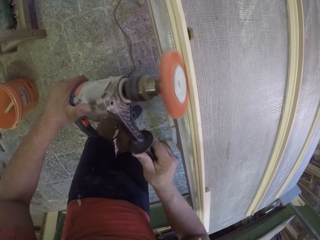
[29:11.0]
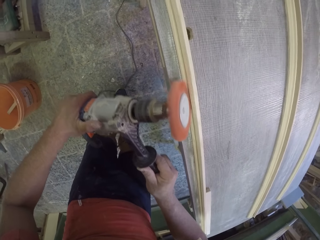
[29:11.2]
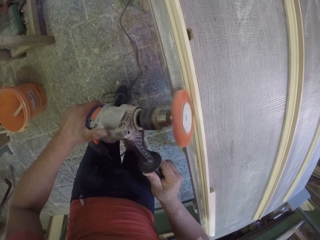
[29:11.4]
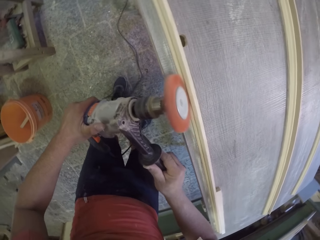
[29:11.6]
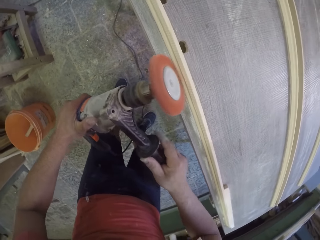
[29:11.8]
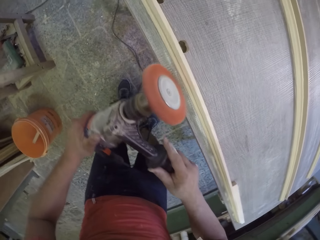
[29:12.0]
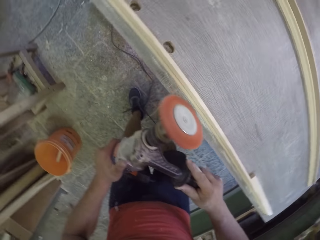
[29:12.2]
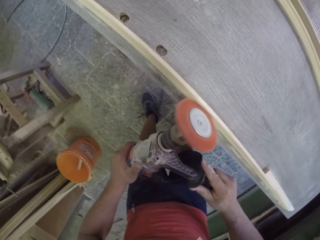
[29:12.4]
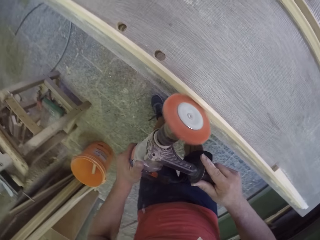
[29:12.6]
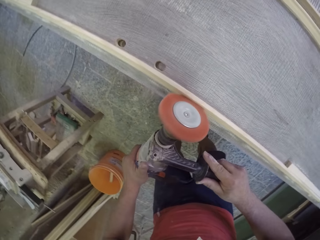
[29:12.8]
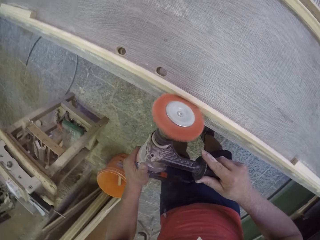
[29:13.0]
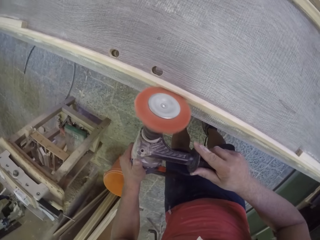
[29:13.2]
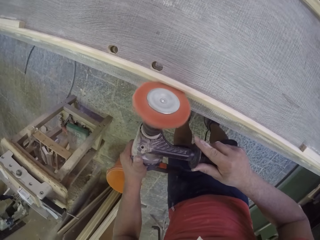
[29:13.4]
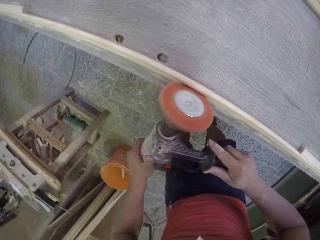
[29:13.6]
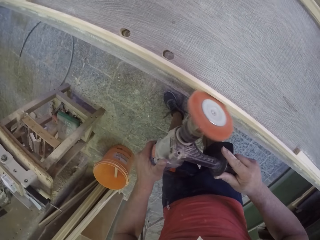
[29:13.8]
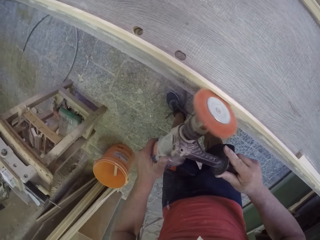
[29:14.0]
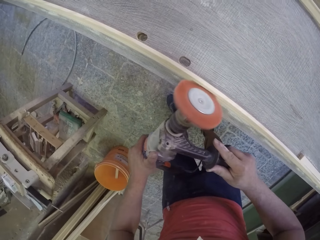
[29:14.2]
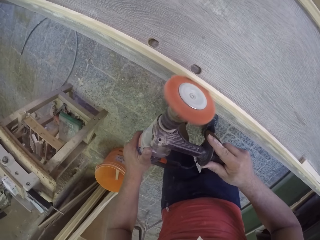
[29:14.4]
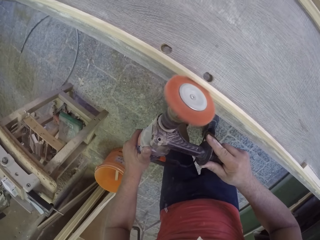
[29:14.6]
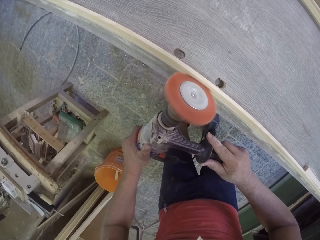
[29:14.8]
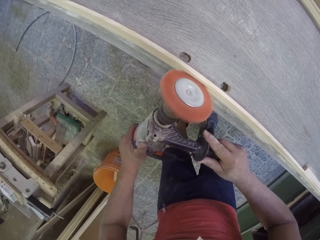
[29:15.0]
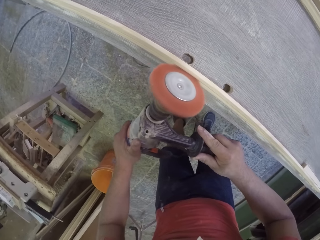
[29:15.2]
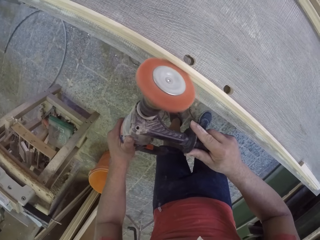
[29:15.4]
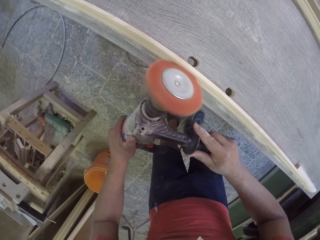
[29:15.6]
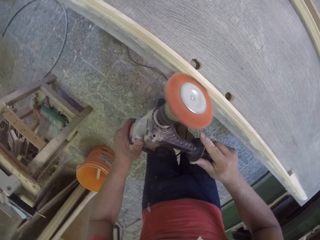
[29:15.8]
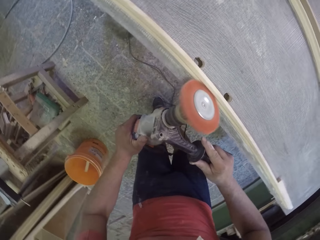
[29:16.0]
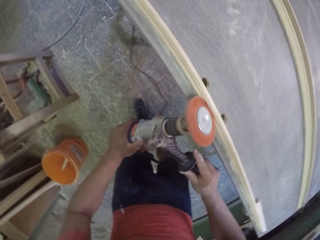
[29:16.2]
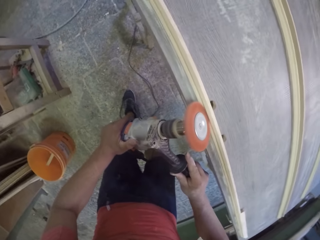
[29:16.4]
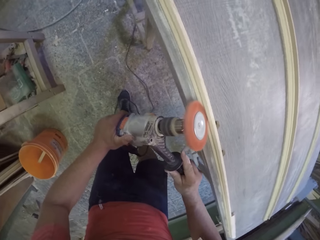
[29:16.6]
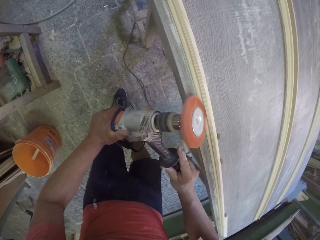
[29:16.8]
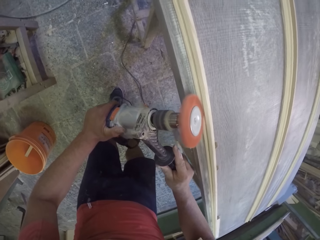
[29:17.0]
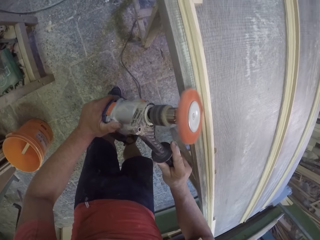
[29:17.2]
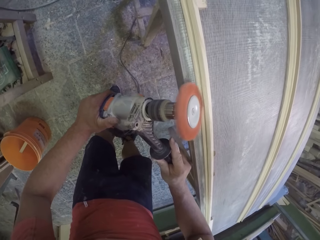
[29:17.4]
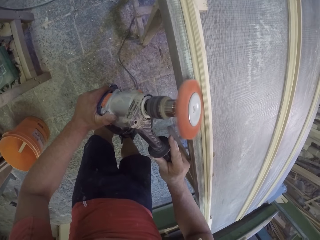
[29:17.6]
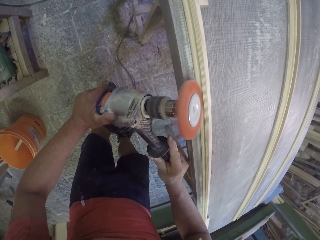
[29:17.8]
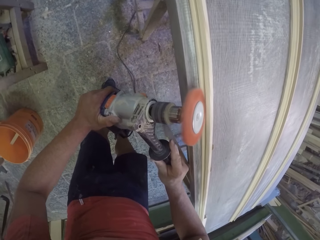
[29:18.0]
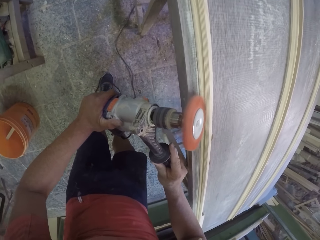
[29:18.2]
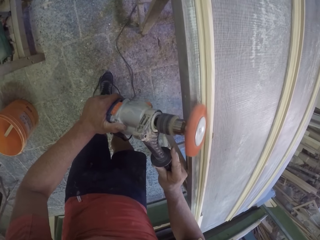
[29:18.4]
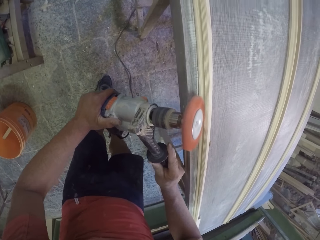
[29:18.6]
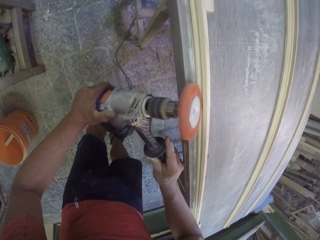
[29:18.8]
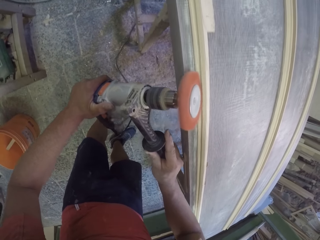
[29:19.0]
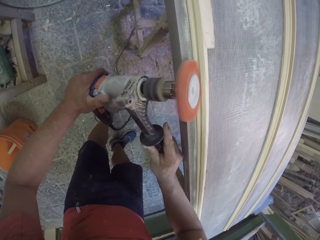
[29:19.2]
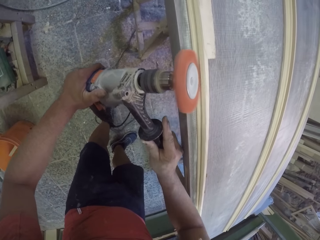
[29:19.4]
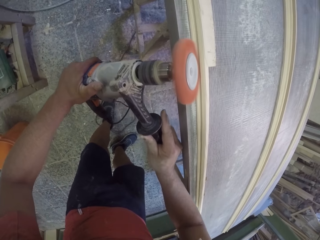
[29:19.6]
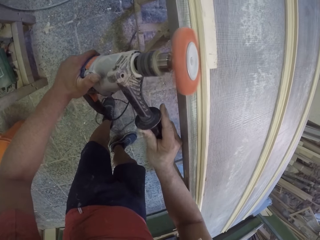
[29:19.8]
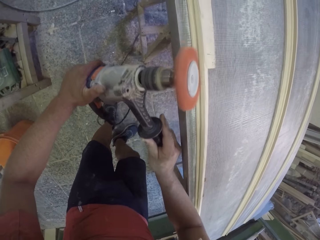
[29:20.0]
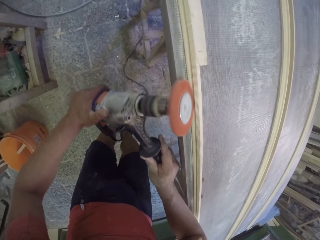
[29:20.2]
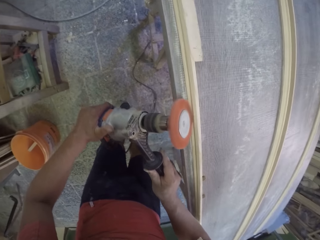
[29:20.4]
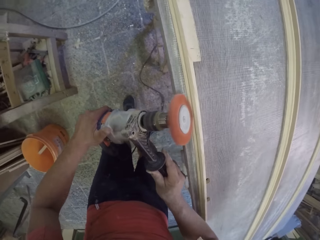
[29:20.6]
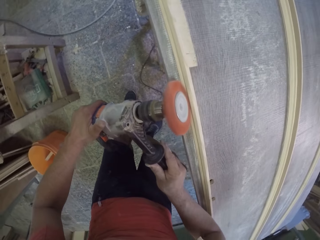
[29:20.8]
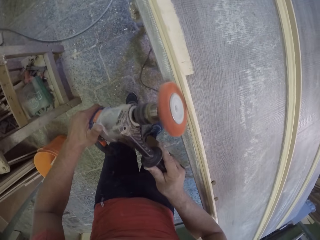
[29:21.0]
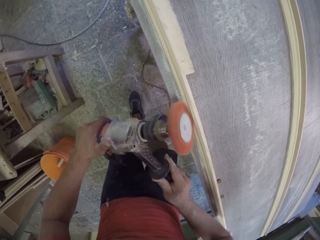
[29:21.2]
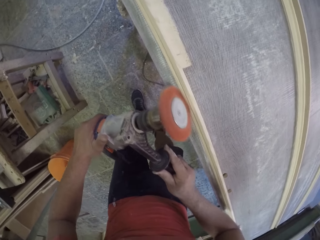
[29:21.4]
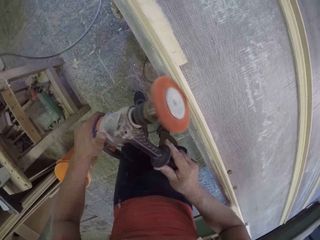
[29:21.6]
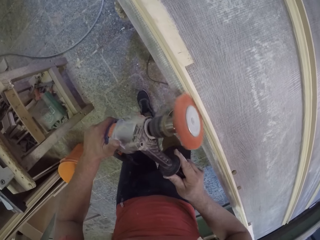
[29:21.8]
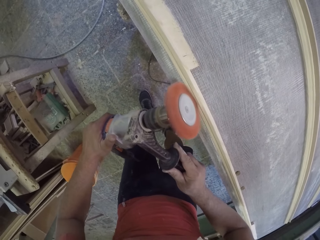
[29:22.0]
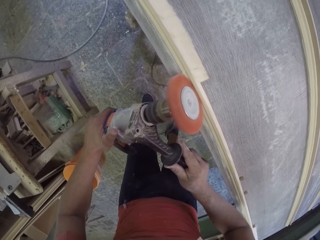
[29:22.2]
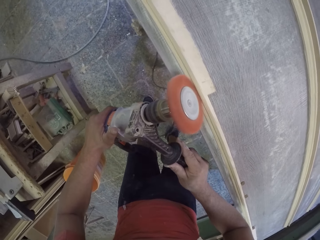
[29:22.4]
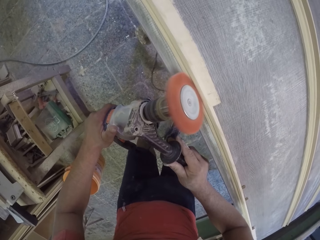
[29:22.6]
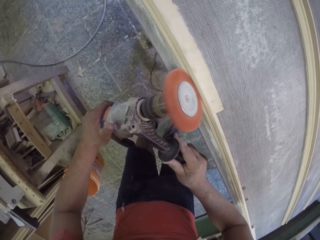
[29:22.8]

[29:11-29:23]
The camera wearer smoothens the wood.

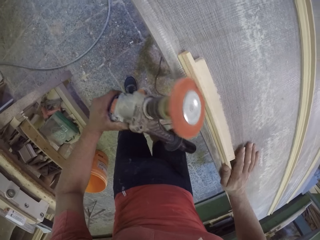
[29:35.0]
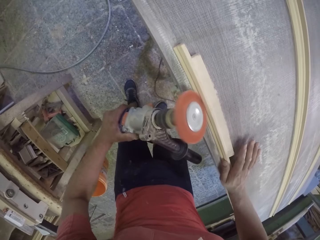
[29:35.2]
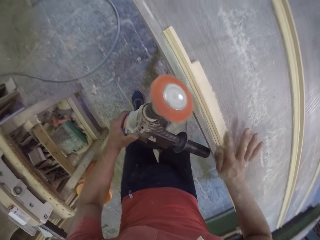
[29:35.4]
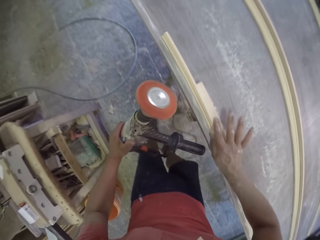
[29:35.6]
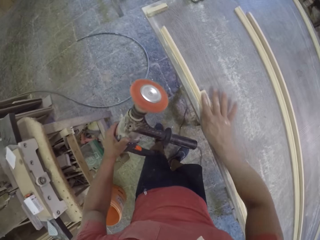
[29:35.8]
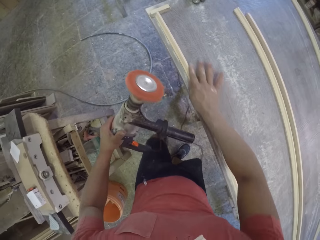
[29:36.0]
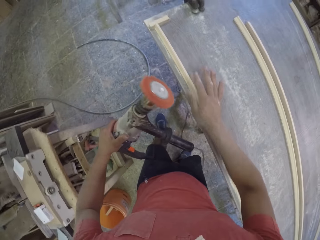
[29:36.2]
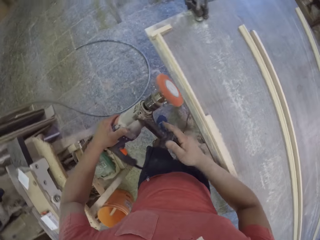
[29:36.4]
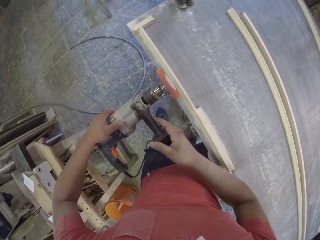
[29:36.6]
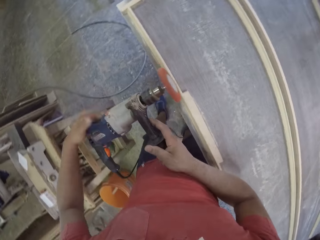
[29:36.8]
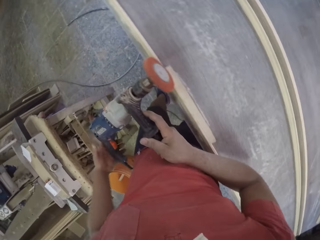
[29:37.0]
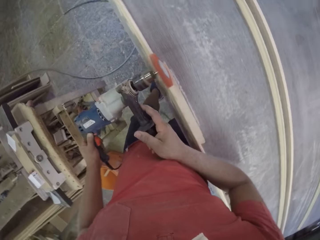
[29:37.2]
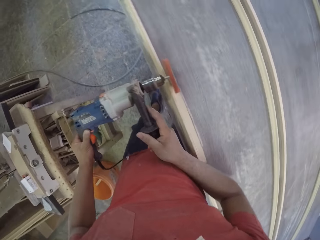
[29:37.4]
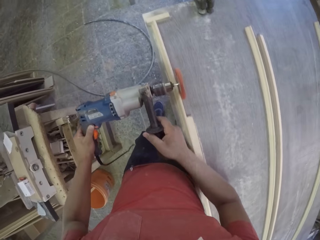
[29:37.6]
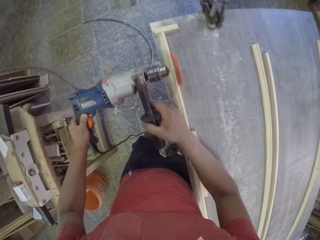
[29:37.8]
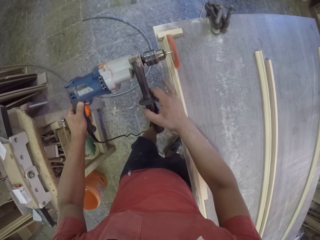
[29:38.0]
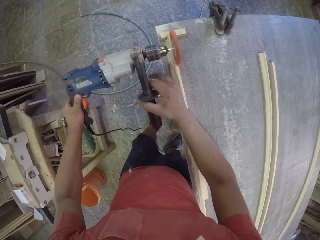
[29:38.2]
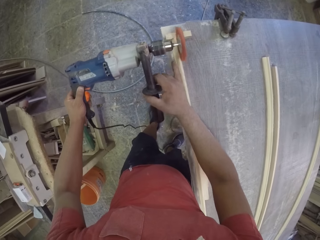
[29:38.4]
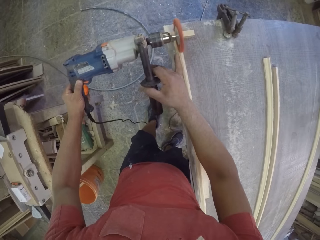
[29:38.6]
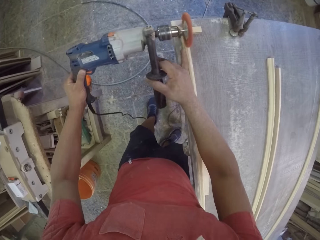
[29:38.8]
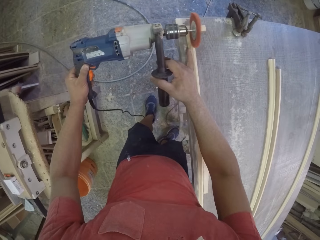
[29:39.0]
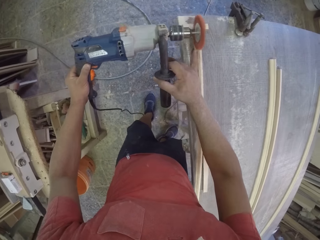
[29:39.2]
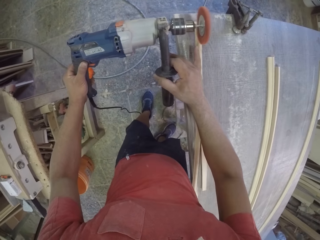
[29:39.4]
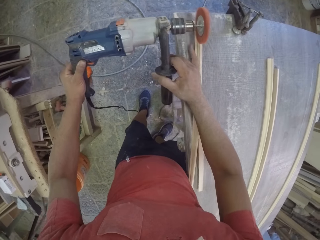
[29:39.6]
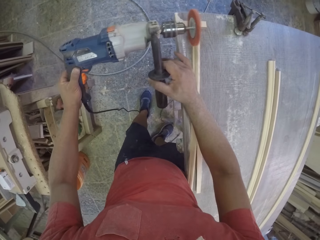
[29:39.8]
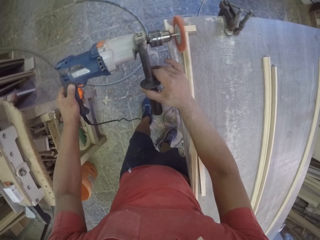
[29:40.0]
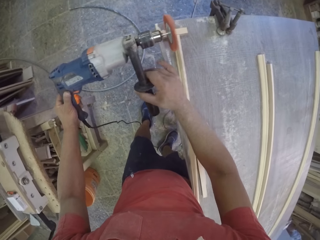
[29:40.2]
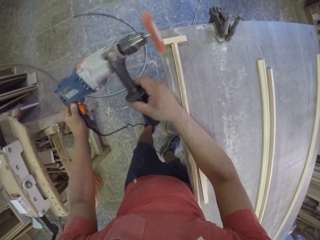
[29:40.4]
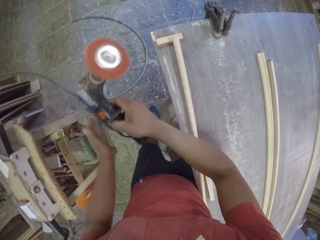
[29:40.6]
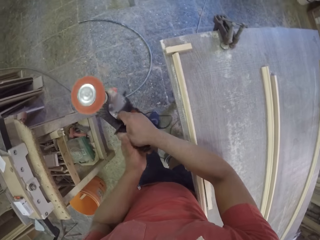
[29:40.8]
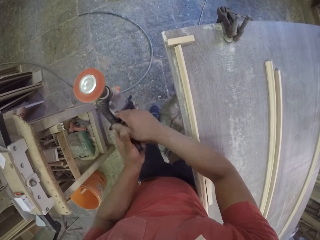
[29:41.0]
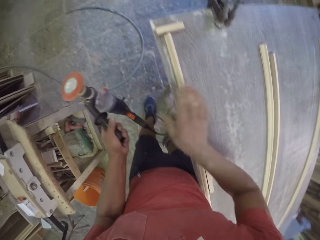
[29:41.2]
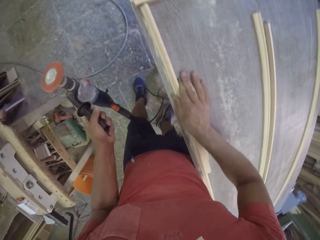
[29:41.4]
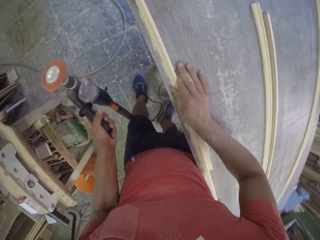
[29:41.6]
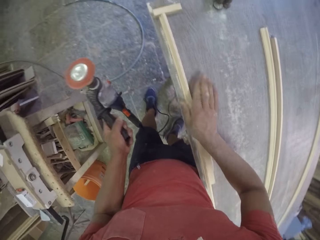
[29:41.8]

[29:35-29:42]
The camera wearer moves the wood on the table. They soften the wood with the wood softener machine.
